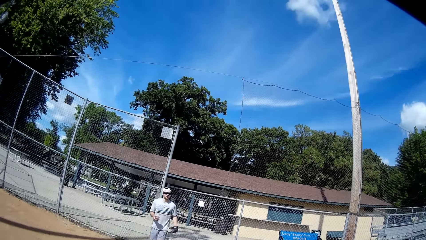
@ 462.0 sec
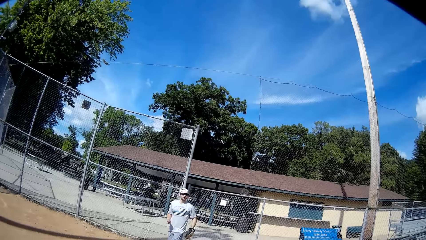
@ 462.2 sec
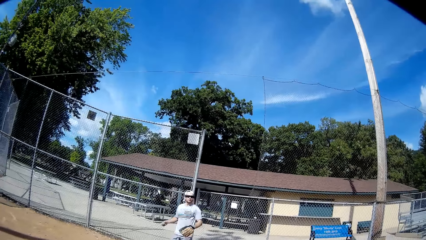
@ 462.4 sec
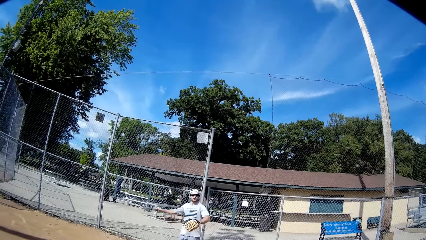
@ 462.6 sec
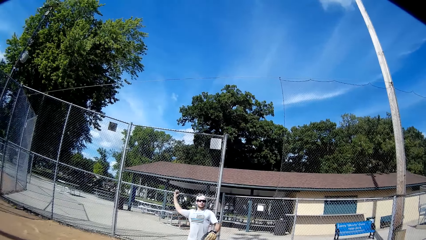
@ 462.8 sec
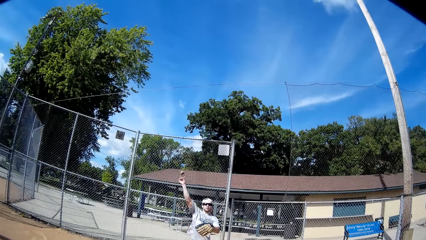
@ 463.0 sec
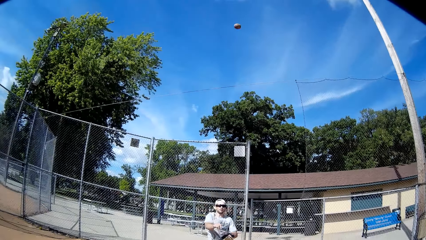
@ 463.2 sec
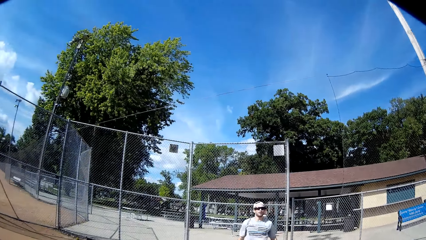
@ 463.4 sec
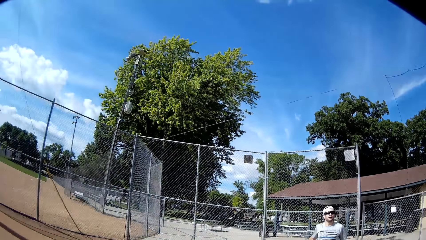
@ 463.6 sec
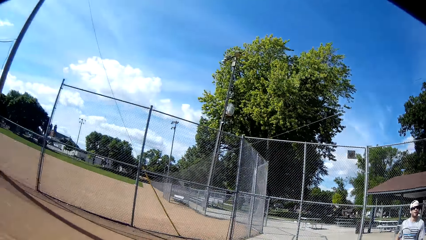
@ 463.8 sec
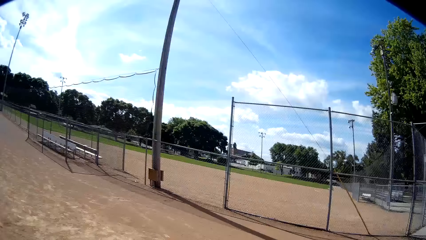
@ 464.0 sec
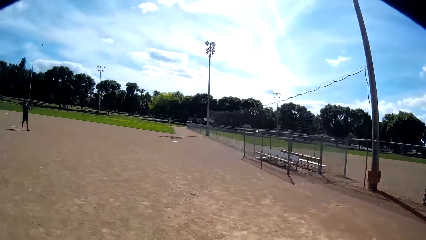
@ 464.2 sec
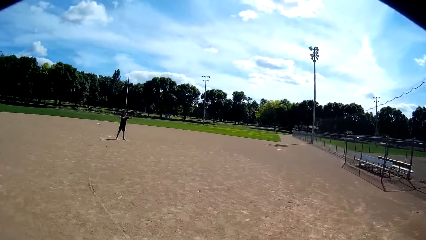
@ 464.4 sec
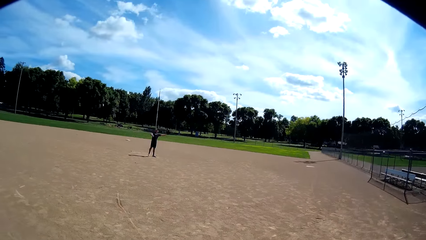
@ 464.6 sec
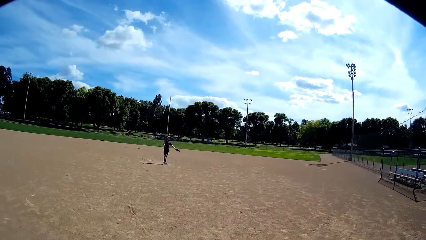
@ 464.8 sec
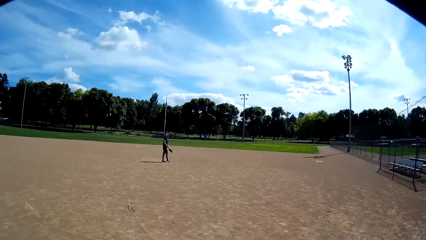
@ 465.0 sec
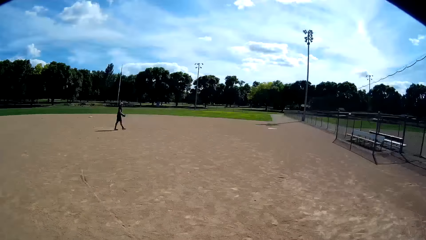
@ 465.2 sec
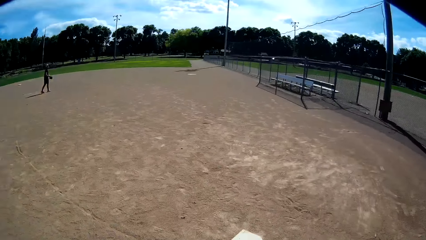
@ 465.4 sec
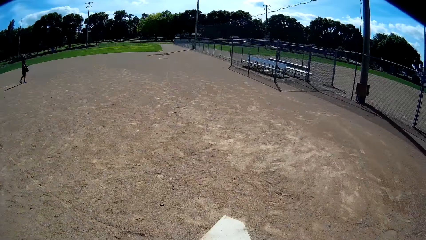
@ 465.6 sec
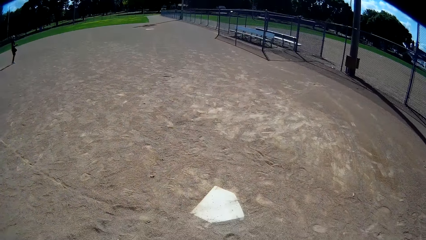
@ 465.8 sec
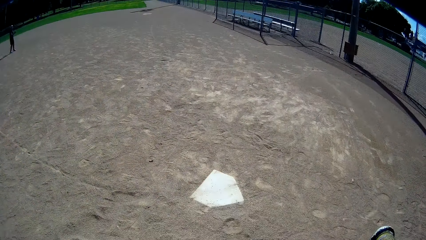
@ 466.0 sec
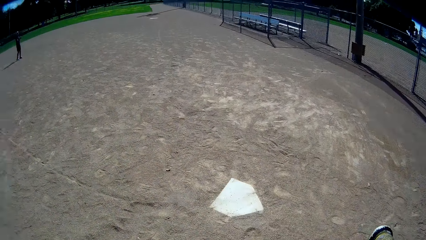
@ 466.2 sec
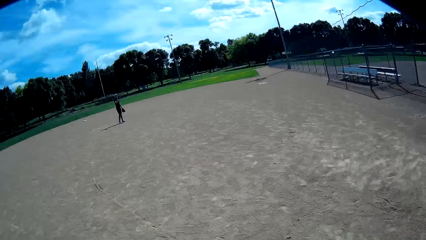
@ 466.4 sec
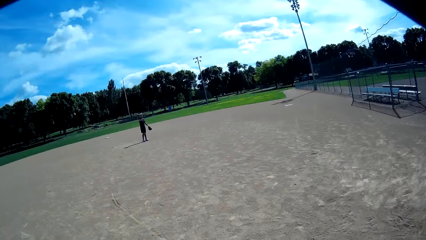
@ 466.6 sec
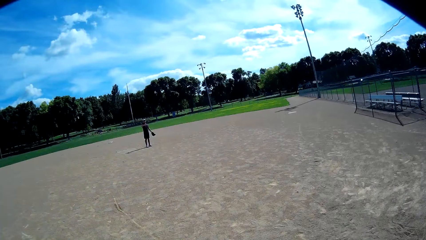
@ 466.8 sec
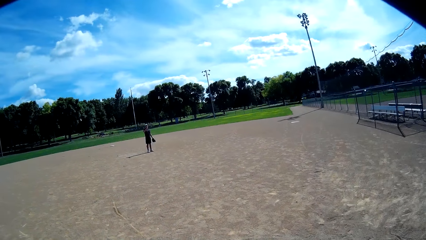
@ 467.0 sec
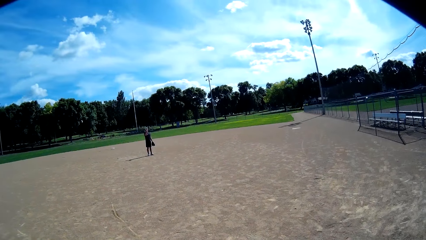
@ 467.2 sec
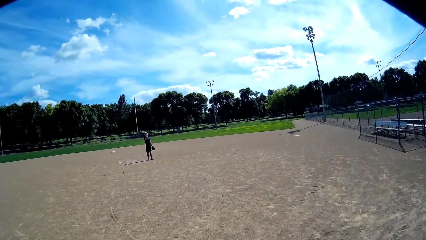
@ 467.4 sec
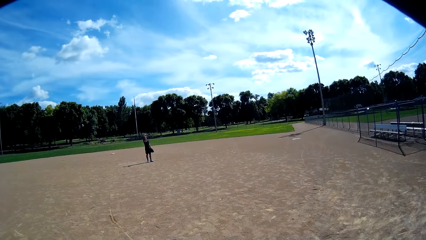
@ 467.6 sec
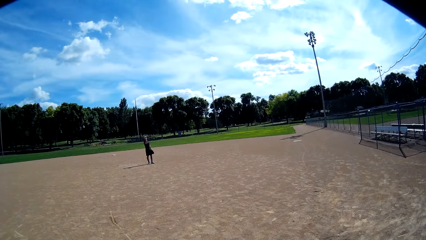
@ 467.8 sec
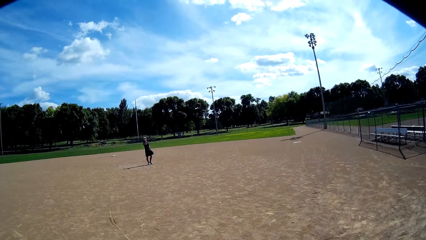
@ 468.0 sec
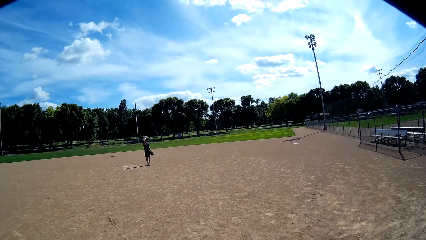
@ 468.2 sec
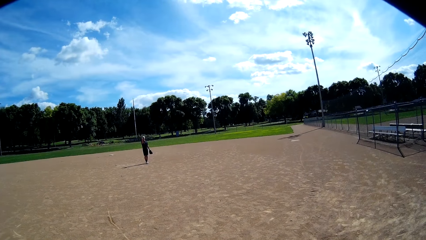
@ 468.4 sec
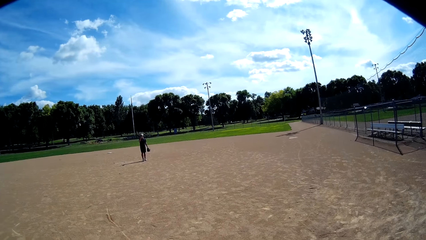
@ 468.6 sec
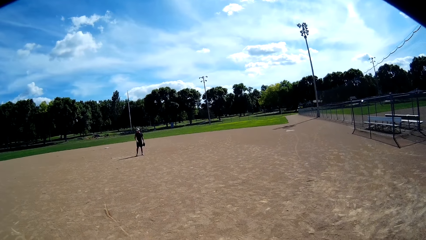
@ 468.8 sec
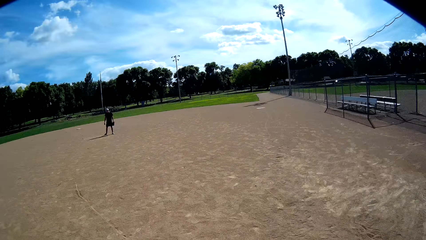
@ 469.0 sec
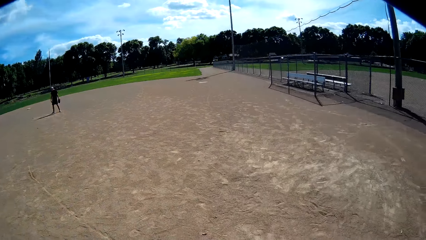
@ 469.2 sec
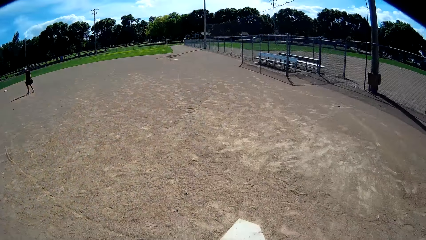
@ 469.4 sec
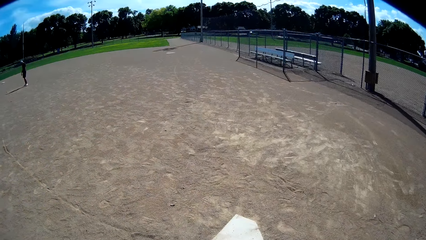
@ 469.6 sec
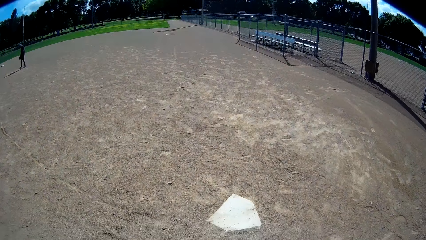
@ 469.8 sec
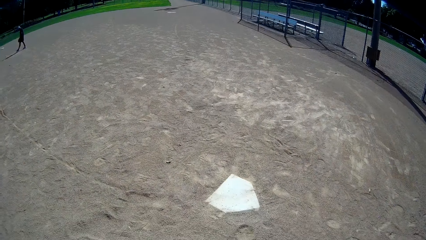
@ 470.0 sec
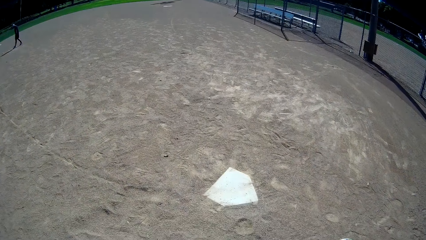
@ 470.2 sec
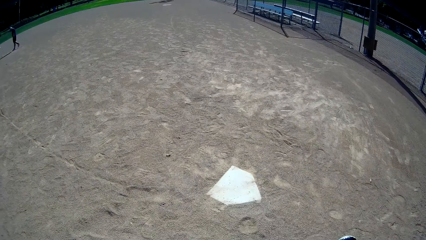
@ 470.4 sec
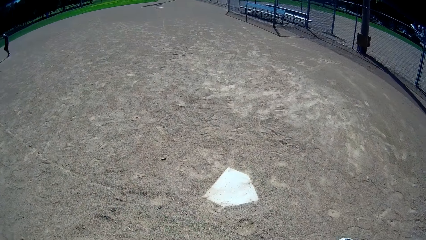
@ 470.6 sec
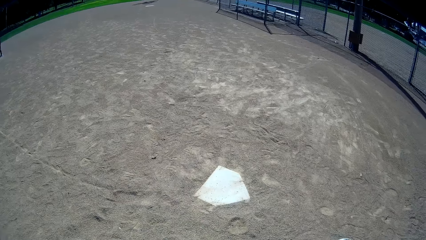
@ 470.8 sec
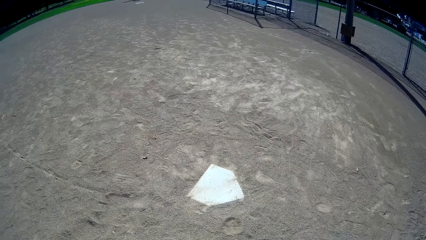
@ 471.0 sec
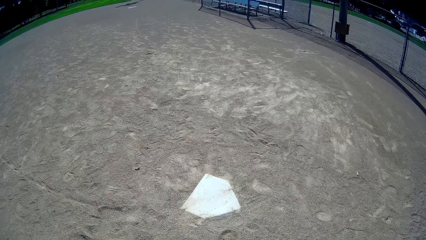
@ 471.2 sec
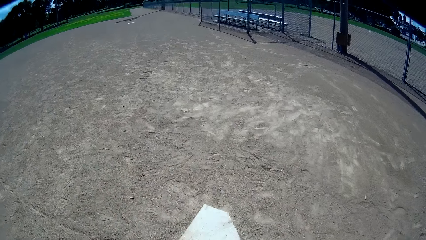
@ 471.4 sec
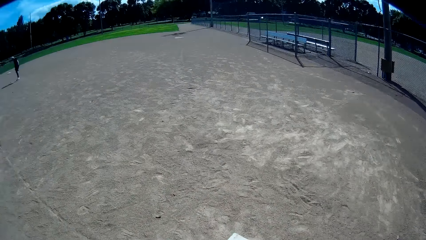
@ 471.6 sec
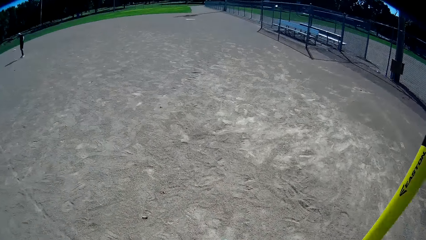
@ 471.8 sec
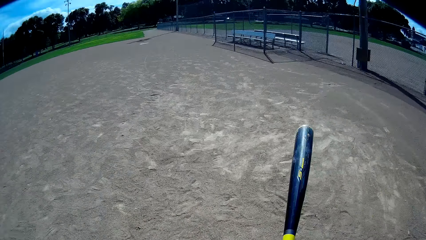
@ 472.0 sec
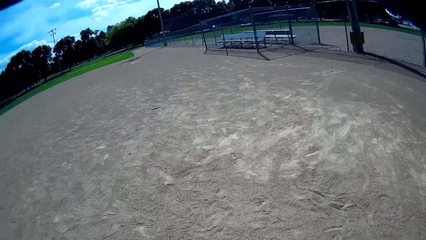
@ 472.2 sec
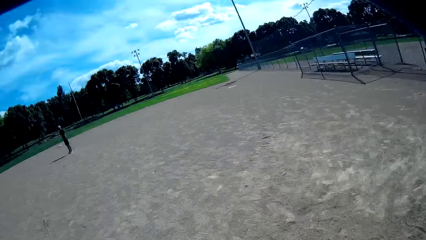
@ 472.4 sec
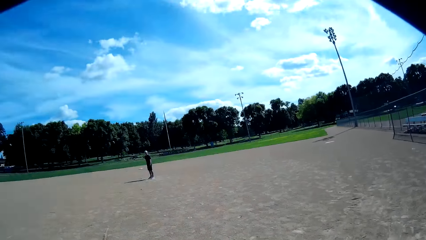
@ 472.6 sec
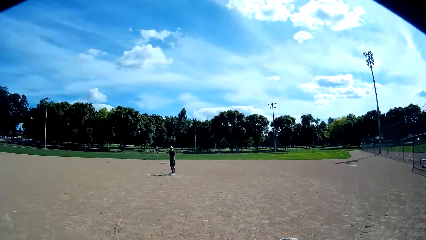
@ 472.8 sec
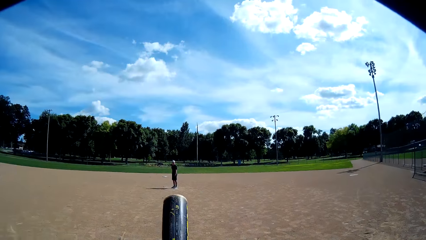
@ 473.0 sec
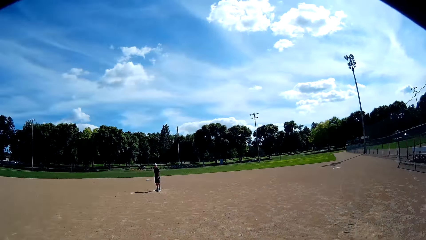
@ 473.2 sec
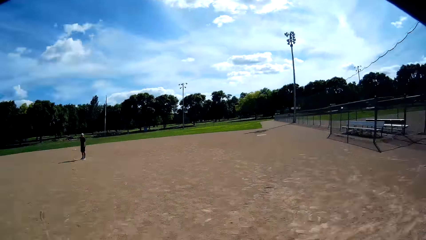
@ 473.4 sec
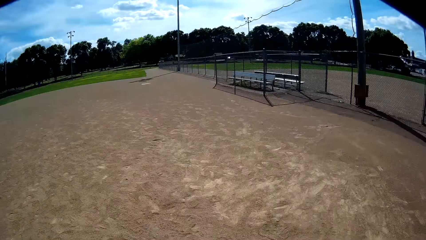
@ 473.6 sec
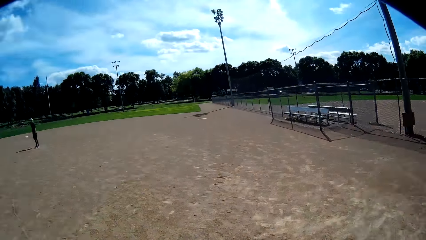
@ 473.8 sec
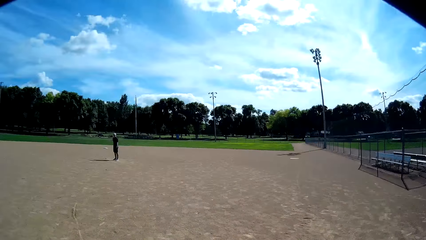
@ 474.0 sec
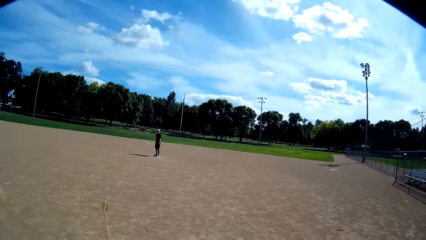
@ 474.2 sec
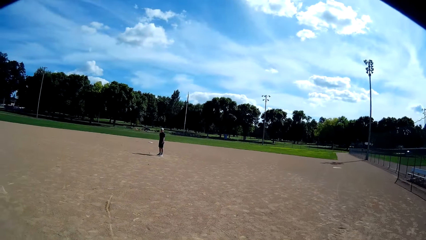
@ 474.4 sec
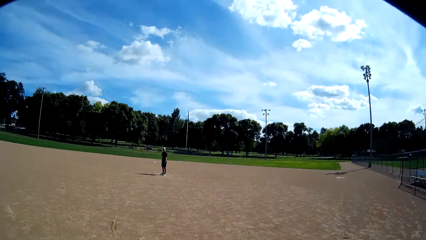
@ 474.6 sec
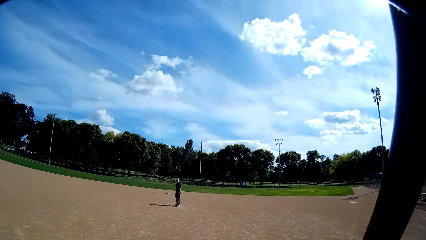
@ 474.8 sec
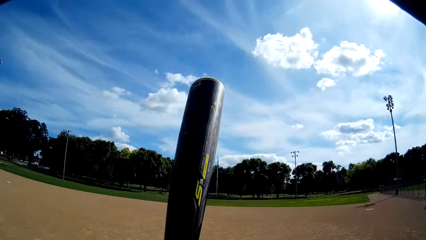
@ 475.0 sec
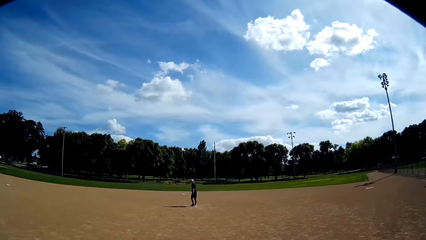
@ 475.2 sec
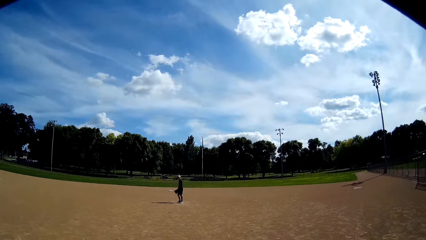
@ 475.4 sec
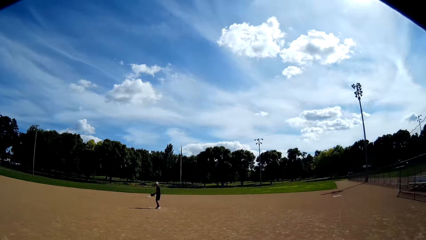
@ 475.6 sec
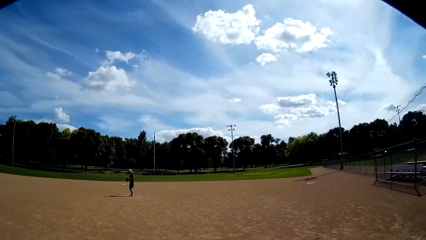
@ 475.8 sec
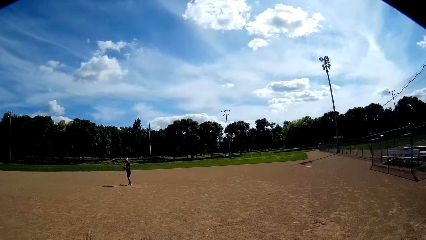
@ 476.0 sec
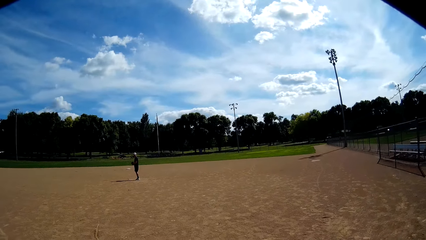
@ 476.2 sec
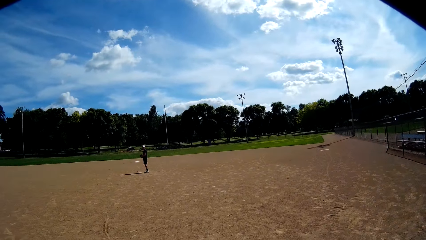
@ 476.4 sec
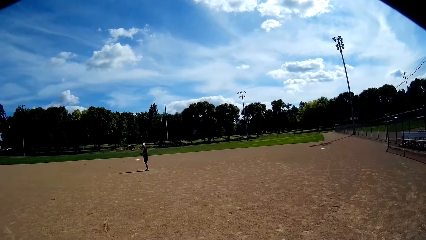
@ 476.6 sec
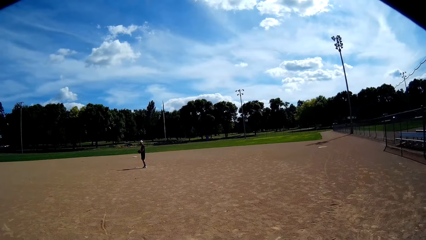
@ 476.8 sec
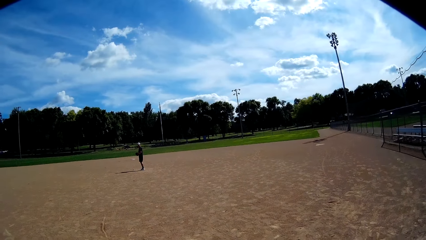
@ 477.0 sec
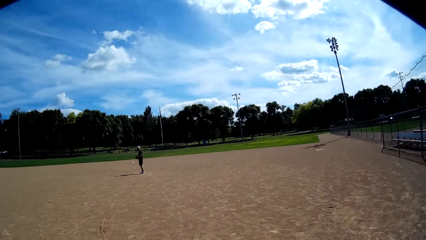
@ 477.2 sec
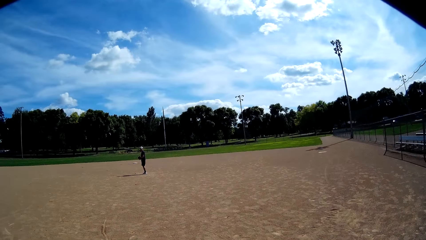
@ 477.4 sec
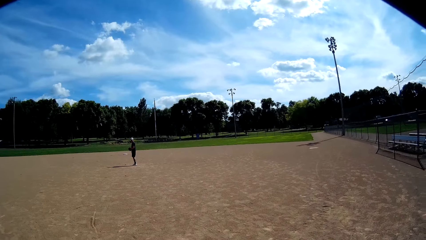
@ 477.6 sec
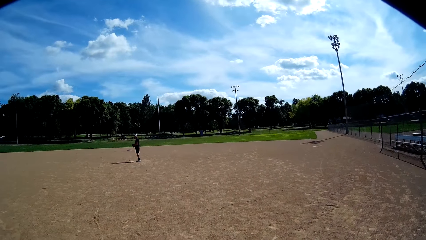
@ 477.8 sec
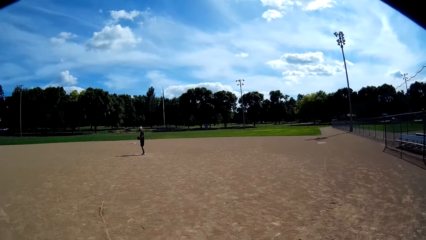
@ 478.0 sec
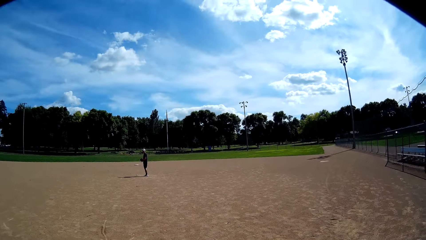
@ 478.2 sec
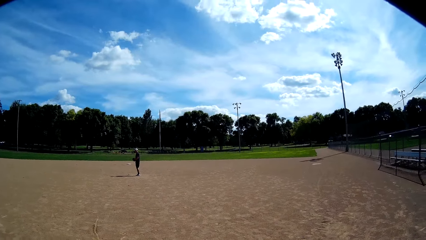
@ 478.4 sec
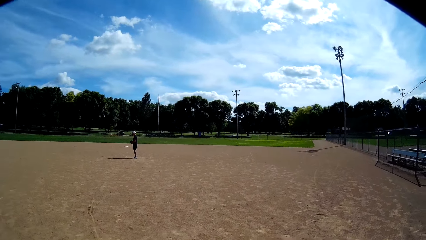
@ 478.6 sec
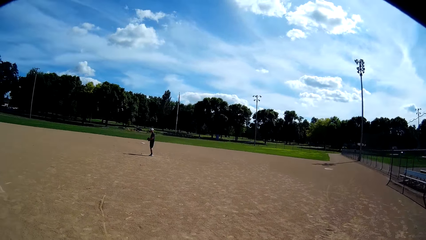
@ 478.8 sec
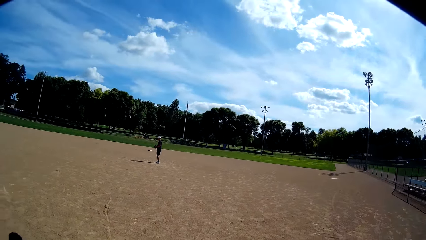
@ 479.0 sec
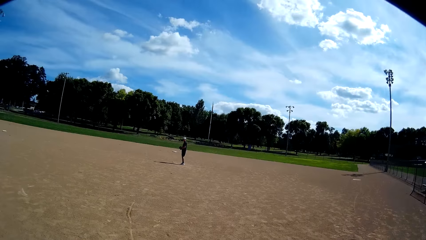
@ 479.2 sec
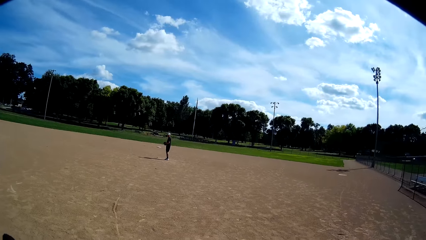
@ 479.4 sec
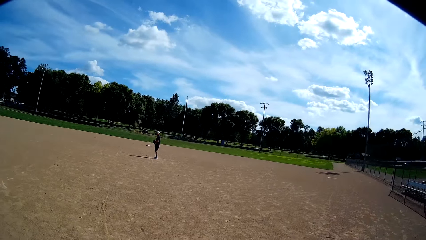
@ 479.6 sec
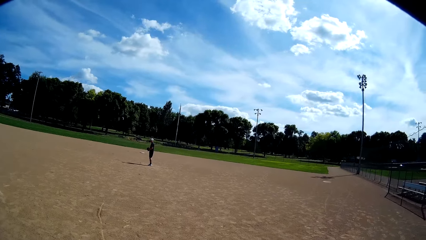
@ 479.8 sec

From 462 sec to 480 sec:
A man throws the ball with his right hand towards another man. The camera wearer stares at the other man. The other man catches the ball with the glove in his left hand. The camera wearer stares at the ground. He stares at the other man. He stares at the ground. He walks forward, lowers his bat, hits the bat on the ground and rotates his bat with his hand. The other man talks to the camera wearer.
